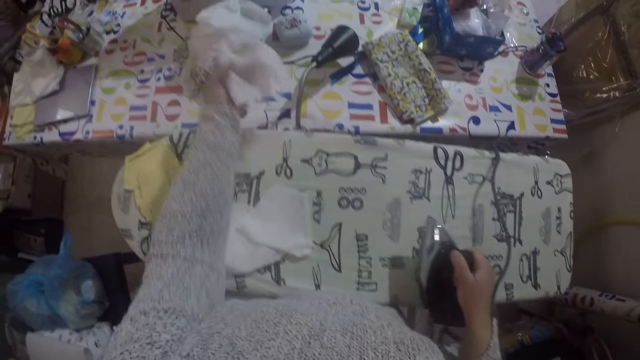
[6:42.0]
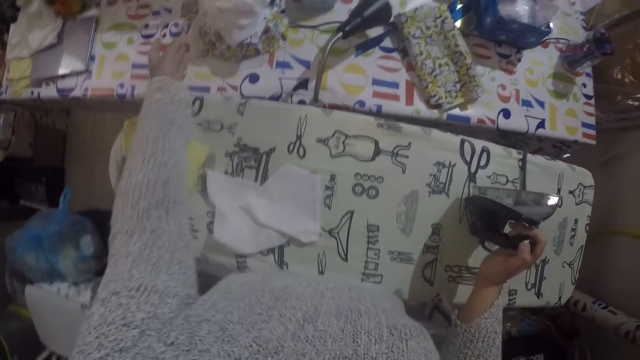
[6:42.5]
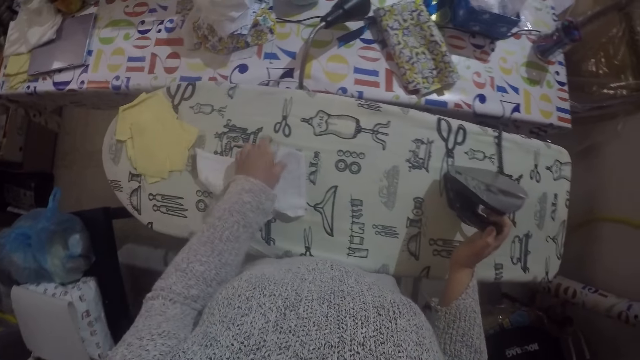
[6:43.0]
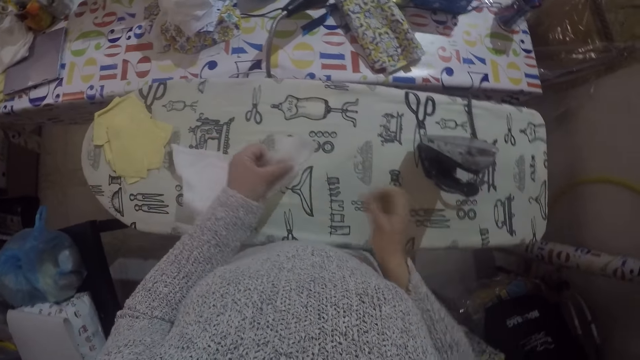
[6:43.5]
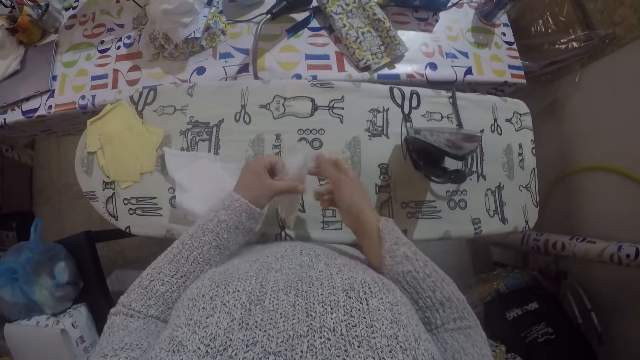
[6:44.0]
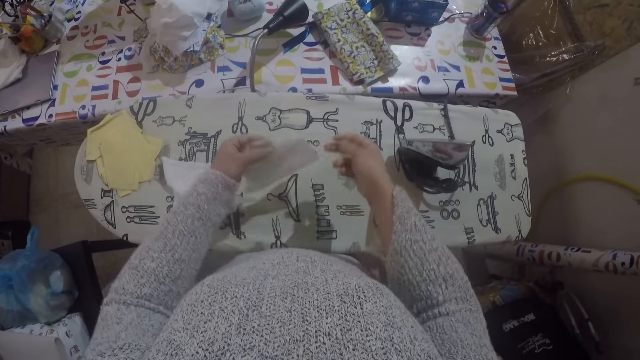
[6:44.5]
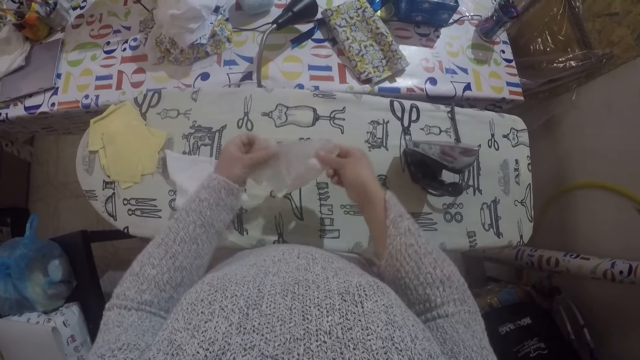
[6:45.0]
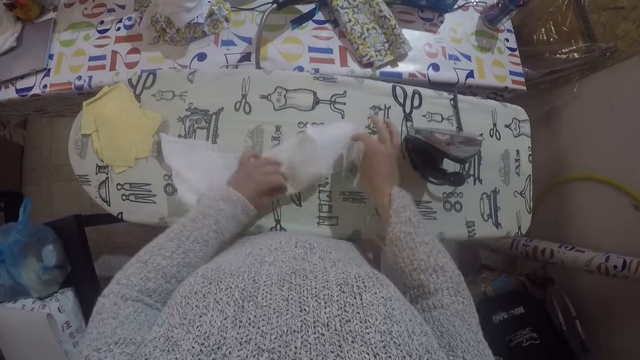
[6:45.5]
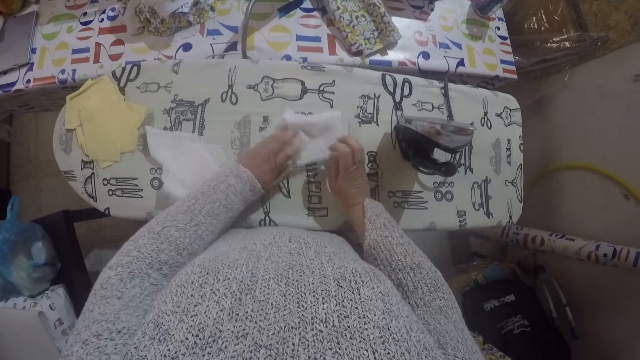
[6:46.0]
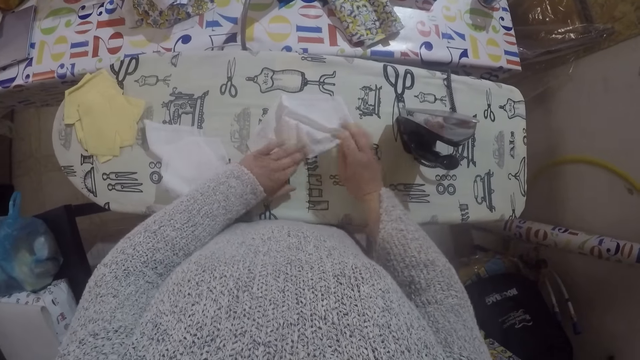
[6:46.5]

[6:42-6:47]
The camera wearer moves the material to the table. They pick up the material, unfold the material, and place the material on the ironing board. They straighten the material.

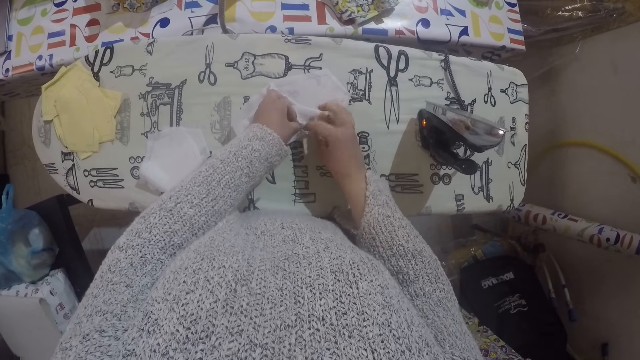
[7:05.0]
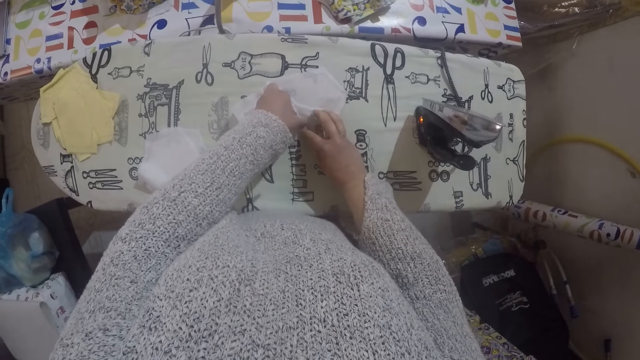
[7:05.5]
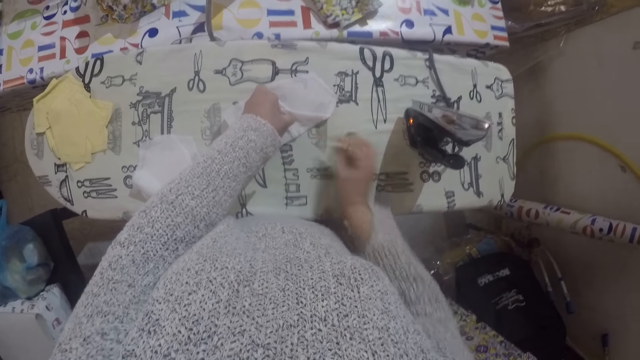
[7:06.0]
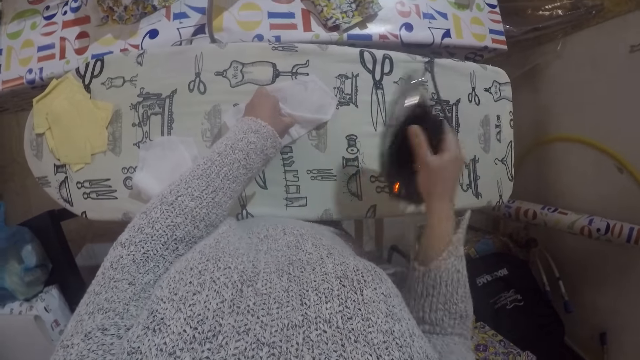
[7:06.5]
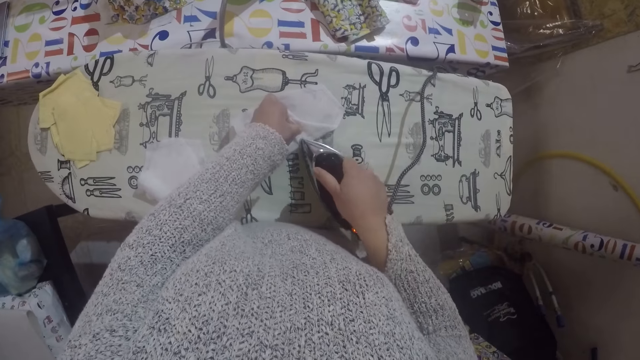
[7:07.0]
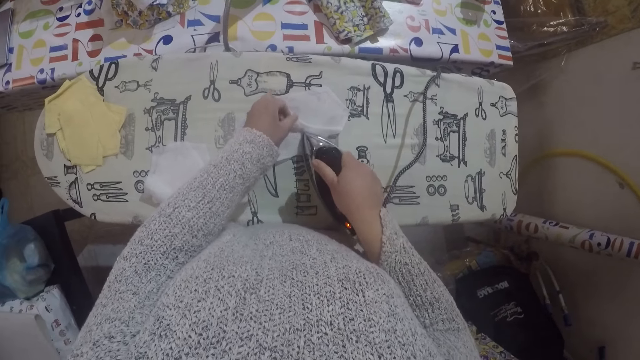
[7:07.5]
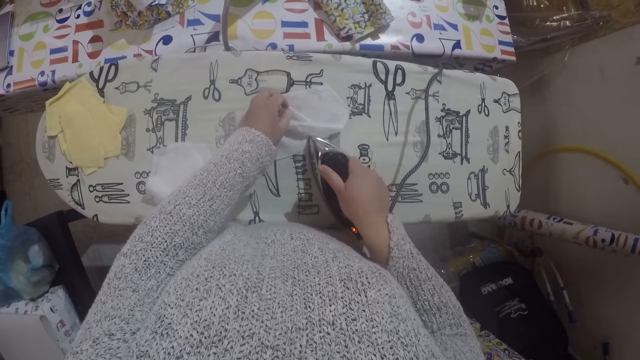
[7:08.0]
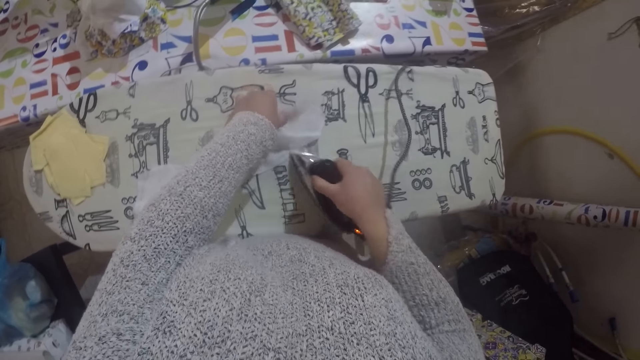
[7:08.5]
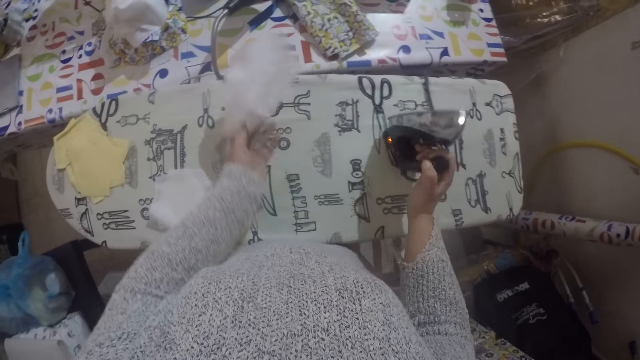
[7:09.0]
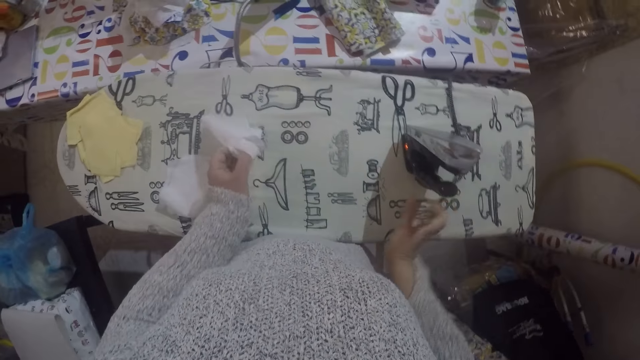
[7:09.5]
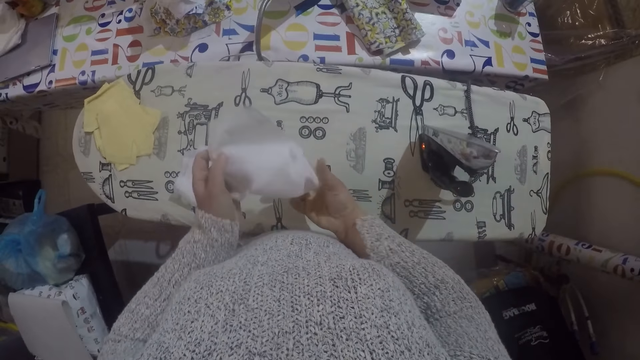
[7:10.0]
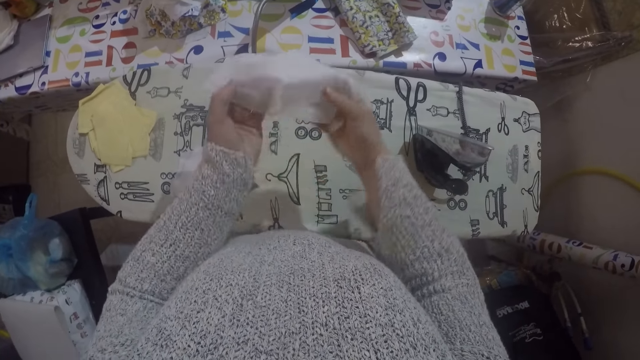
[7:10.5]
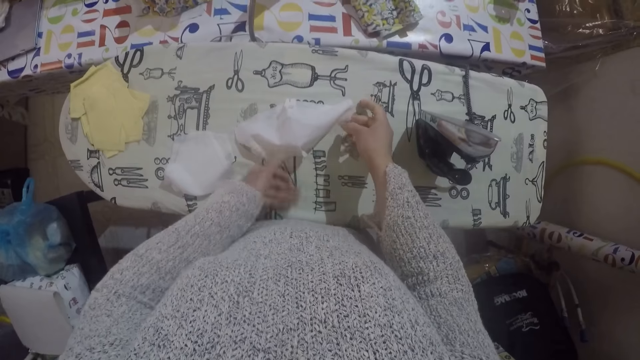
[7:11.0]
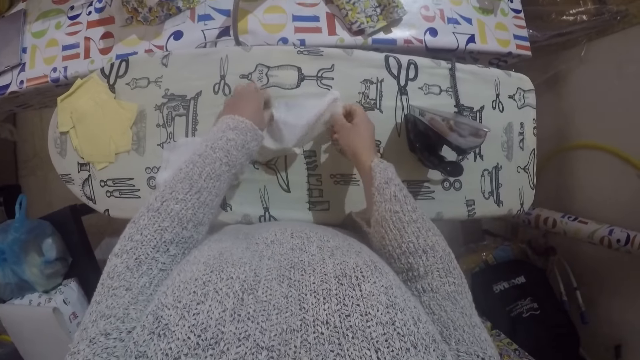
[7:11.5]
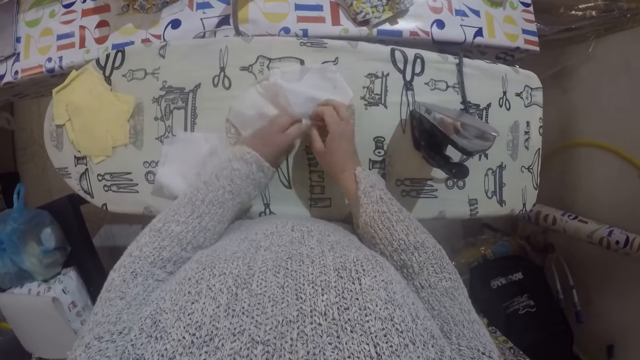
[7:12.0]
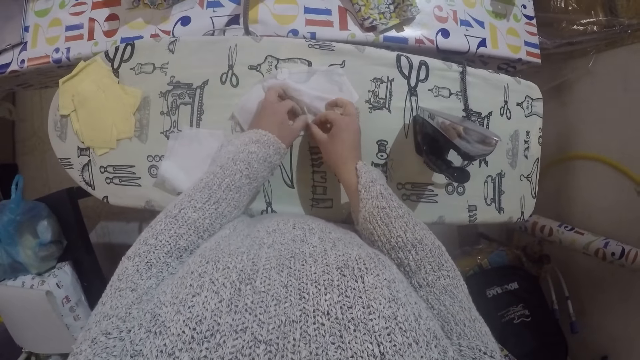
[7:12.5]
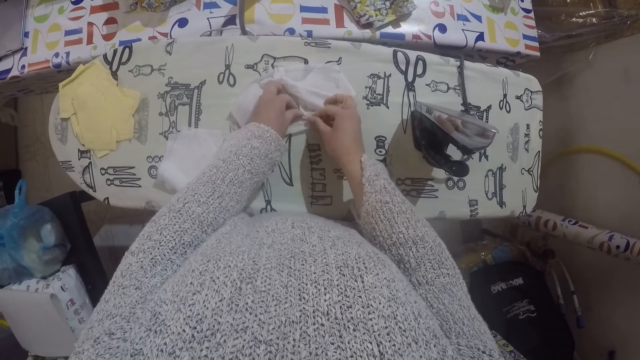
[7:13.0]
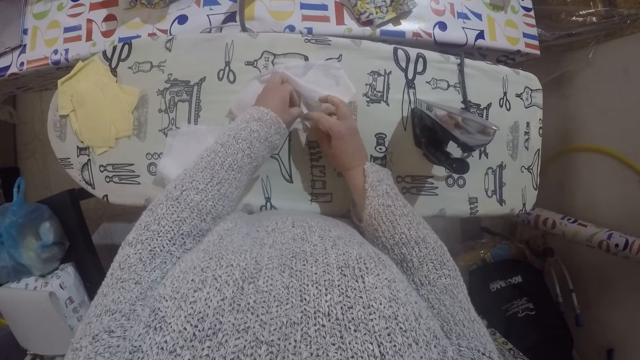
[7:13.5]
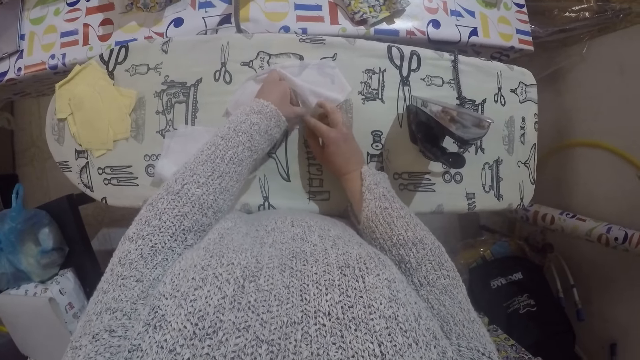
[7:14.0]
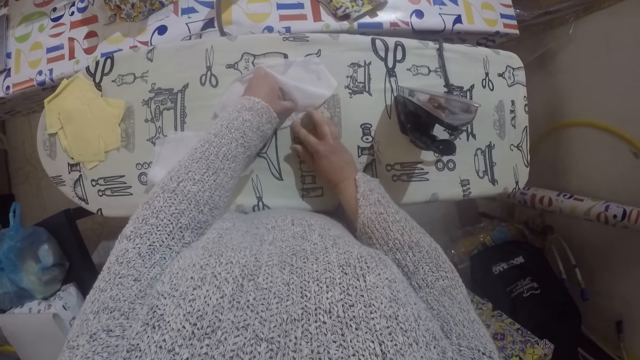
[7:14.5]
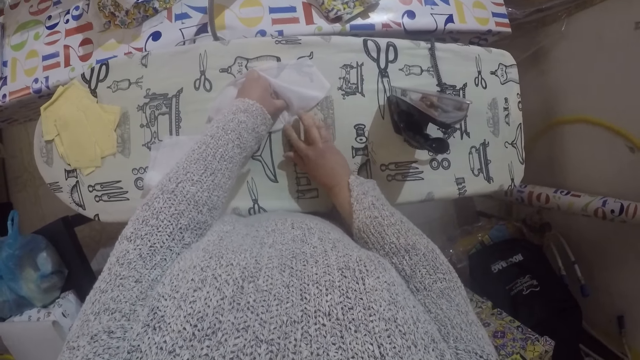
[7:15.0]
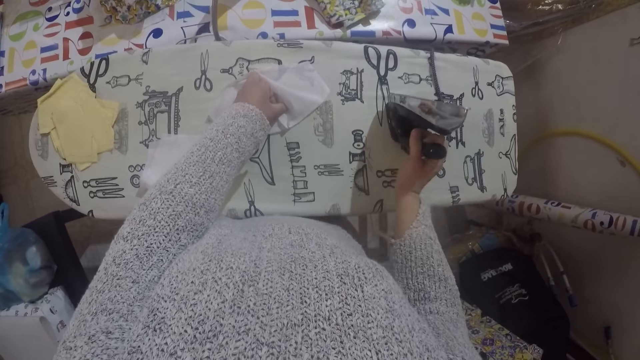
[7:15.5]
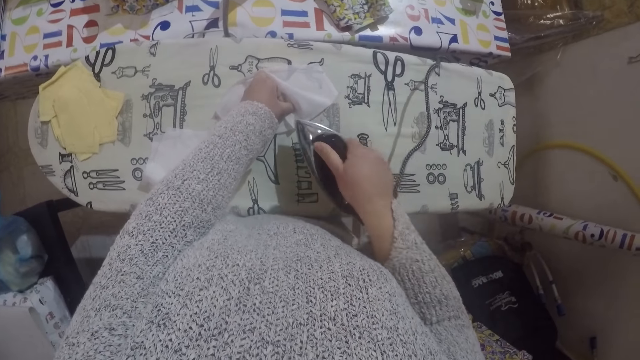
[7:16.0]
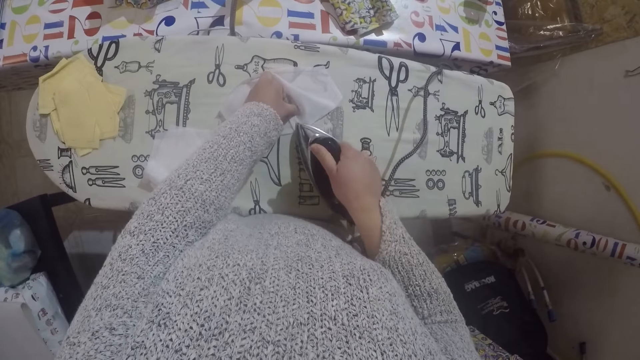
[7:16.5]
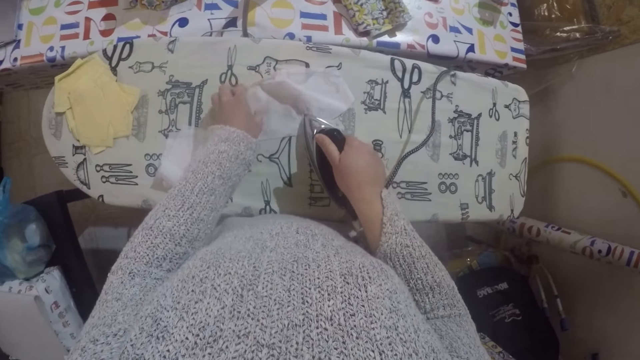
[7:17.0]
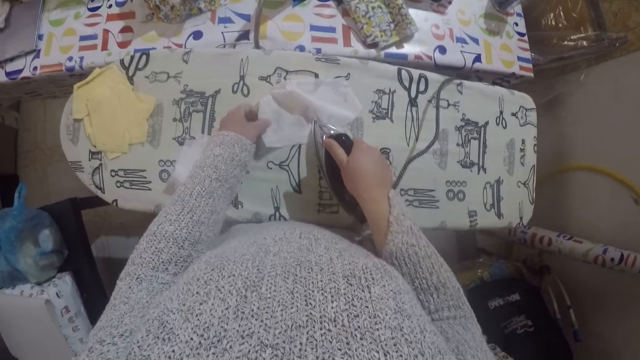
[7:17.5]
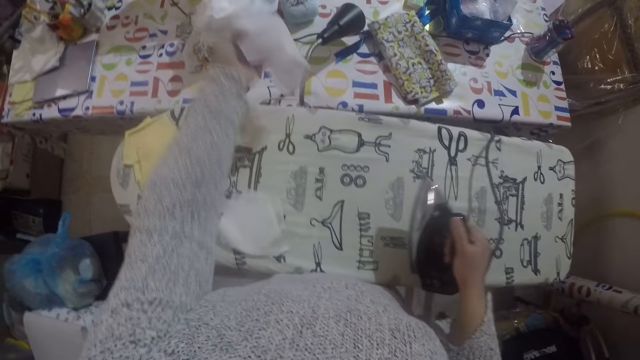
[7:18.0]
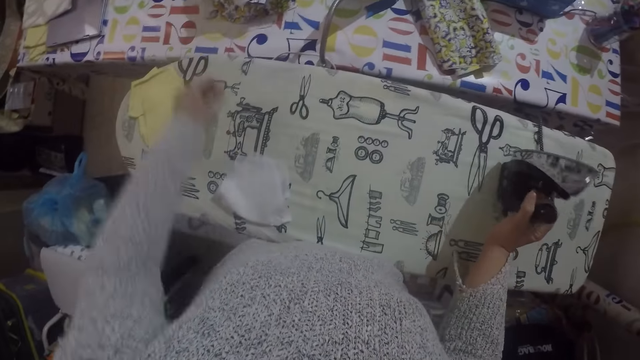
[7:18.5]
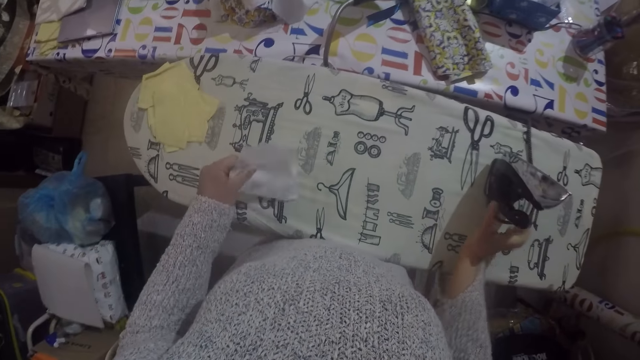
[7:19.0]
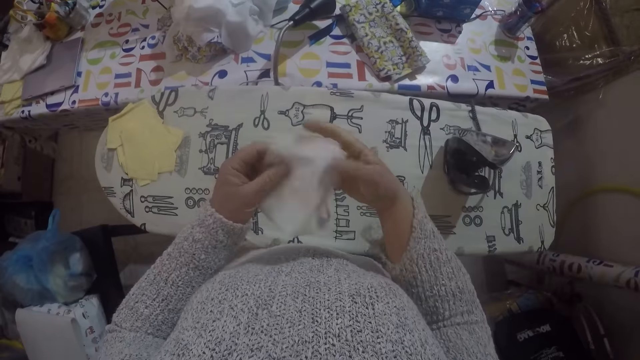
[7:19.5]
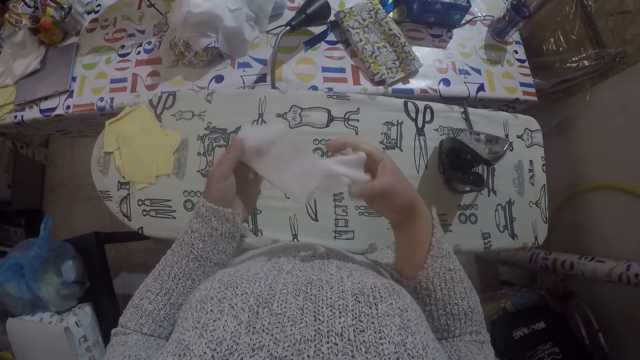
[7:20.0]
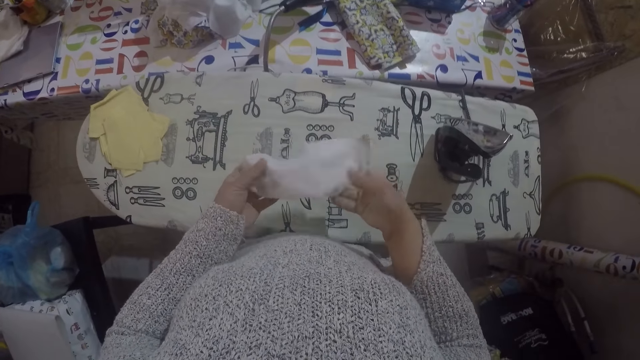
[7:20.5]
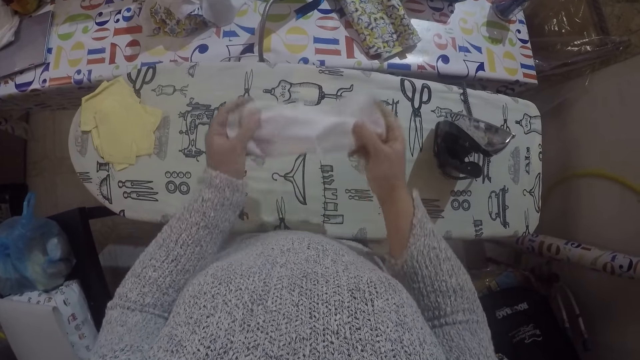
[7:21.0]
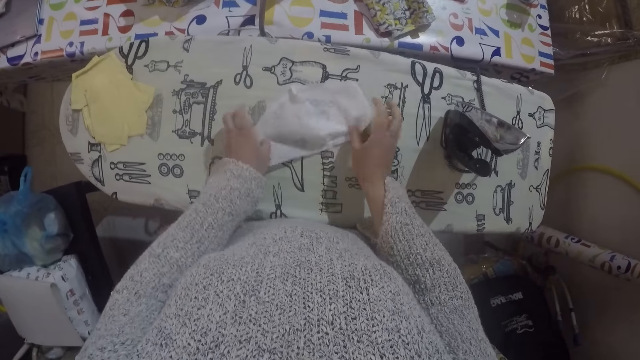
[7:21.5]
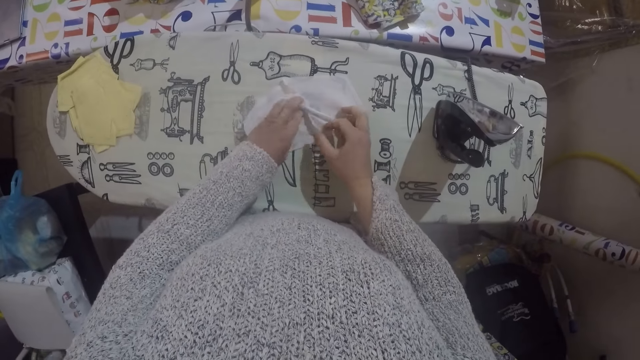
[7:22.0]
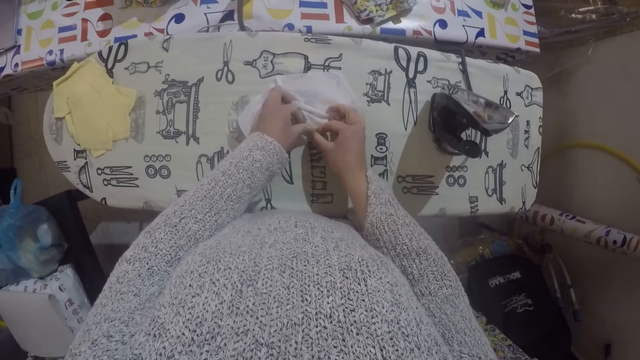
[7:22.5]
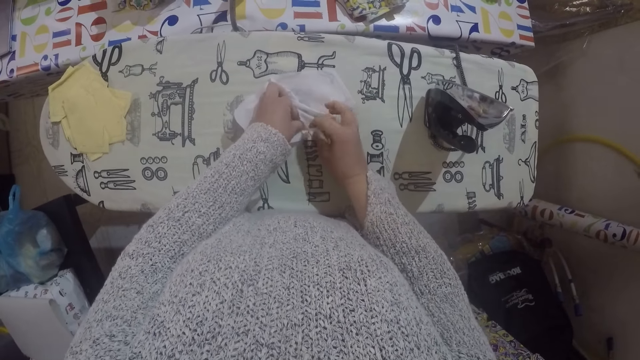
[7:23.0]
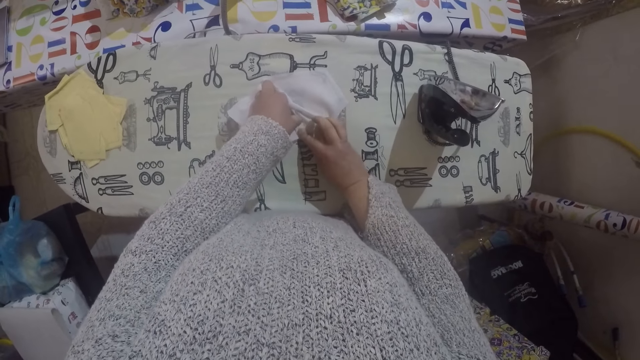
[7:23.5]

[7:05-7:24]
The camera wearer irons the material or cloth with the iron box. They adjust the position of the material and straighten the material. They fold the cloth. They iron the material with the iron box. They move the material to the table and throw the cloth to the other table. They pick up the material, unfold the material, place the material on the ironing board, and straighten the material.
